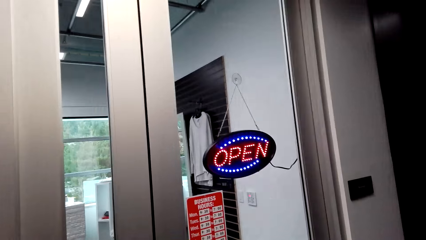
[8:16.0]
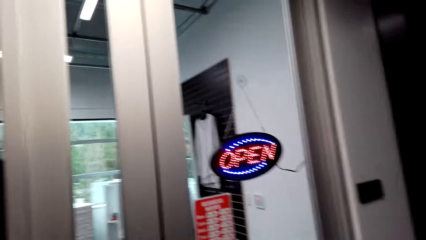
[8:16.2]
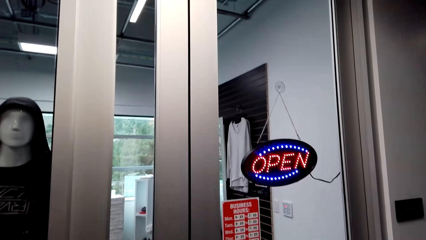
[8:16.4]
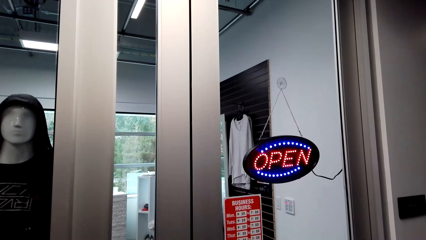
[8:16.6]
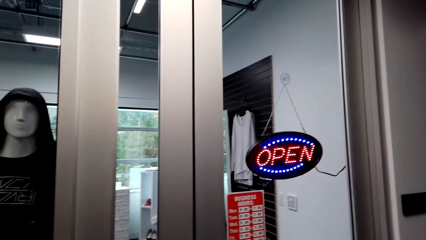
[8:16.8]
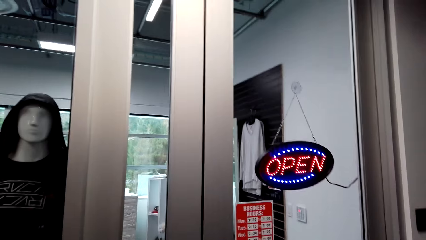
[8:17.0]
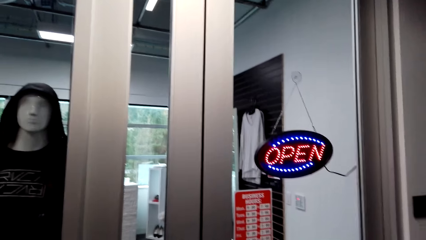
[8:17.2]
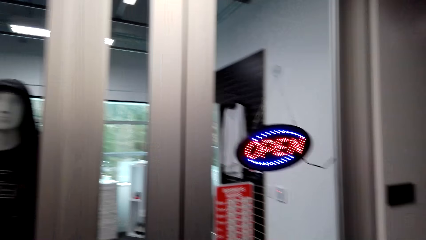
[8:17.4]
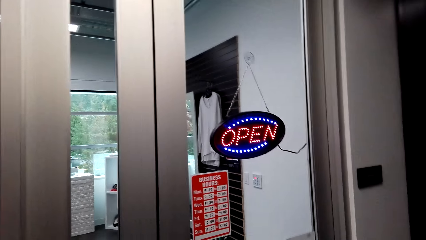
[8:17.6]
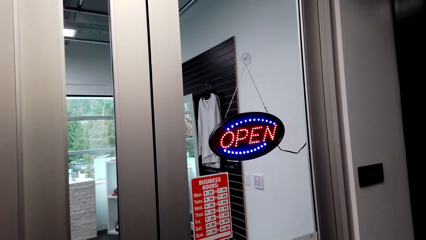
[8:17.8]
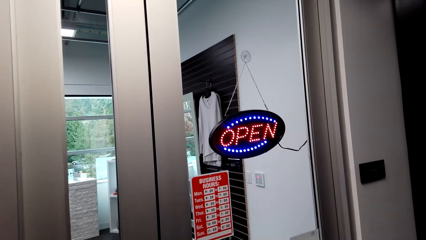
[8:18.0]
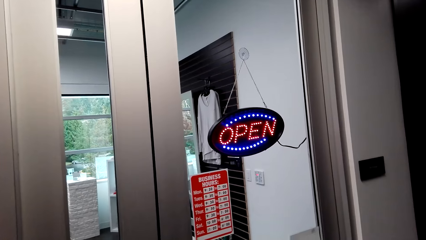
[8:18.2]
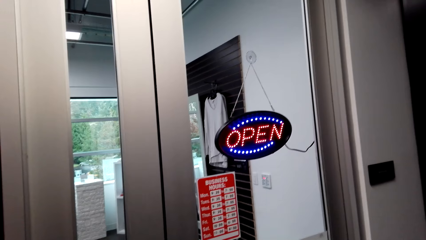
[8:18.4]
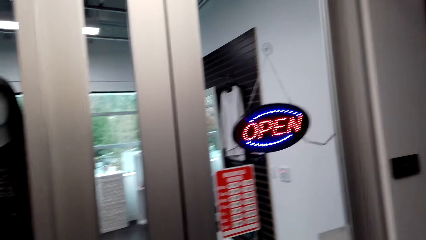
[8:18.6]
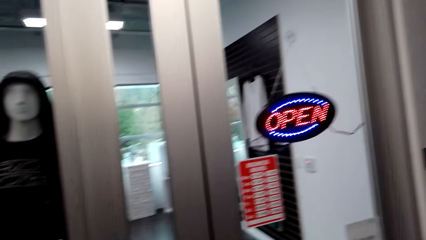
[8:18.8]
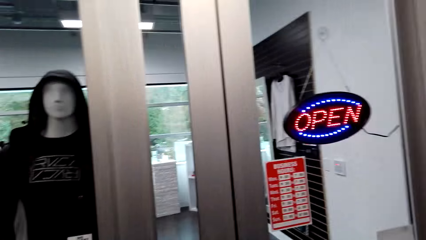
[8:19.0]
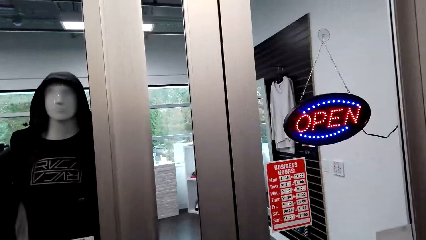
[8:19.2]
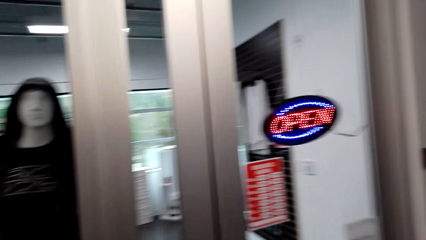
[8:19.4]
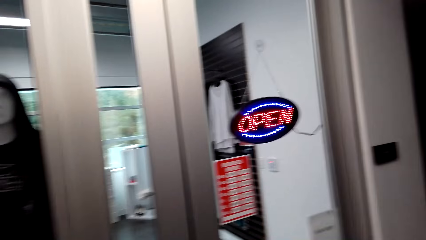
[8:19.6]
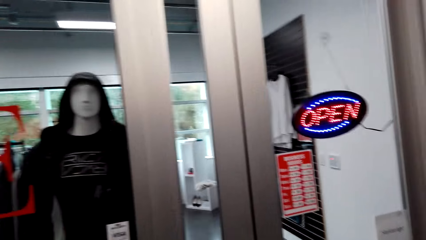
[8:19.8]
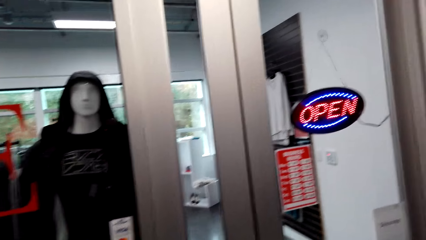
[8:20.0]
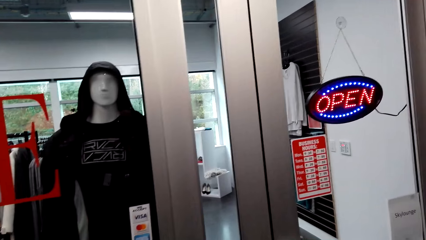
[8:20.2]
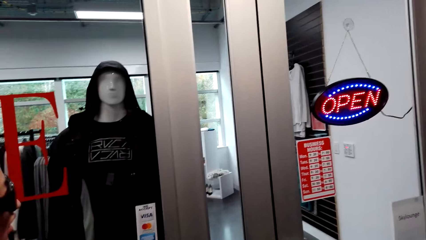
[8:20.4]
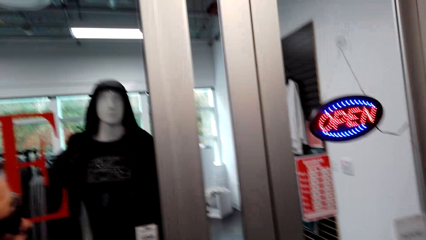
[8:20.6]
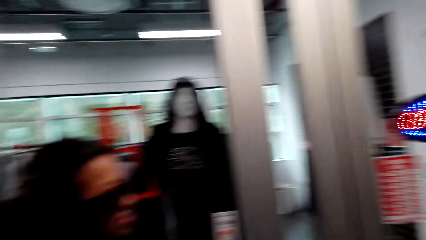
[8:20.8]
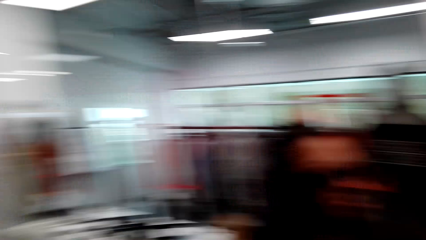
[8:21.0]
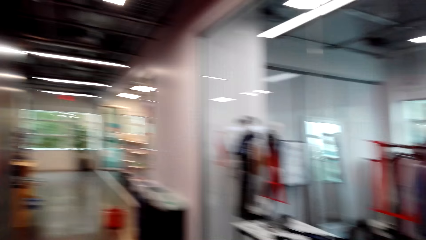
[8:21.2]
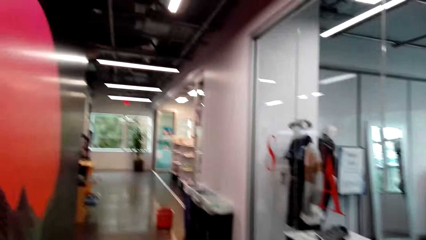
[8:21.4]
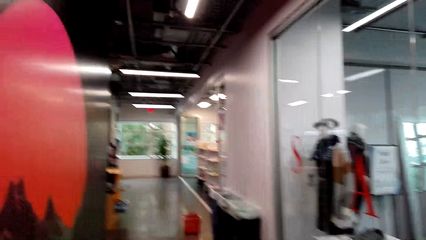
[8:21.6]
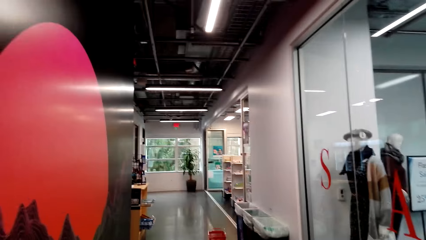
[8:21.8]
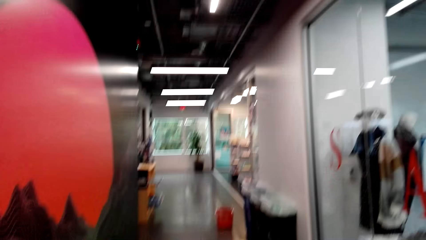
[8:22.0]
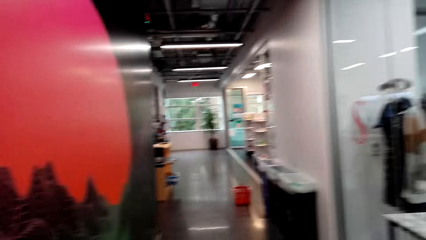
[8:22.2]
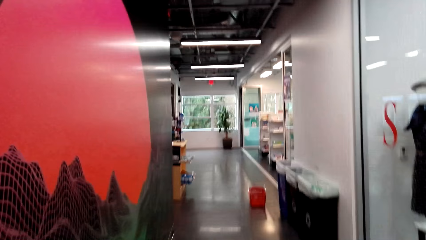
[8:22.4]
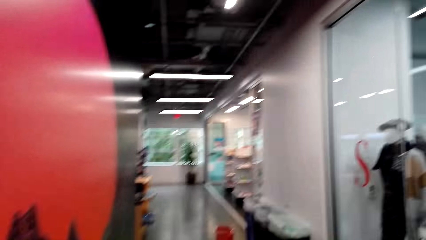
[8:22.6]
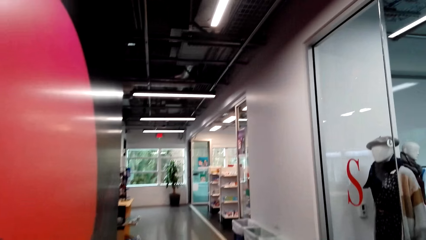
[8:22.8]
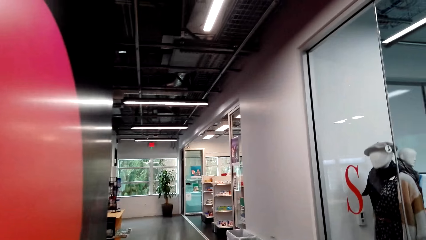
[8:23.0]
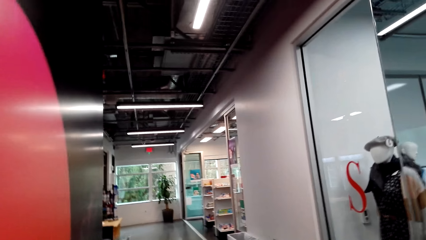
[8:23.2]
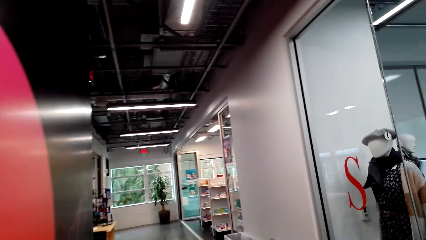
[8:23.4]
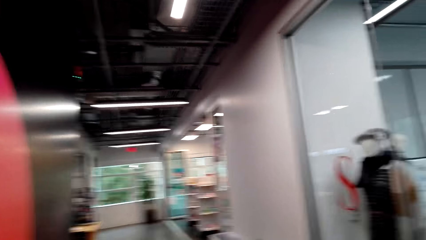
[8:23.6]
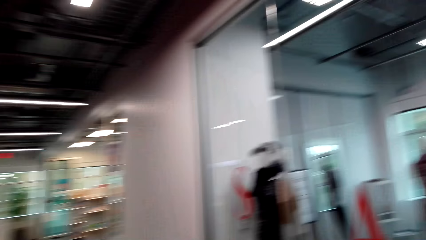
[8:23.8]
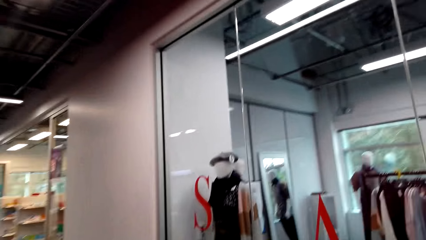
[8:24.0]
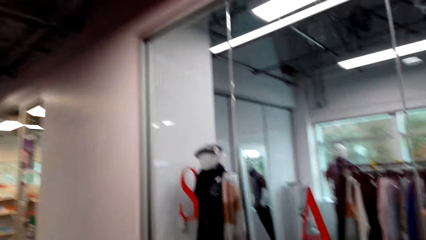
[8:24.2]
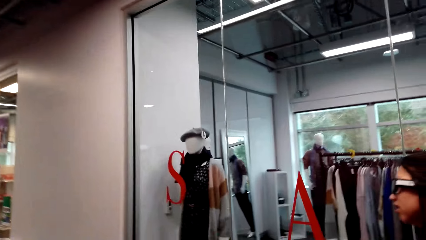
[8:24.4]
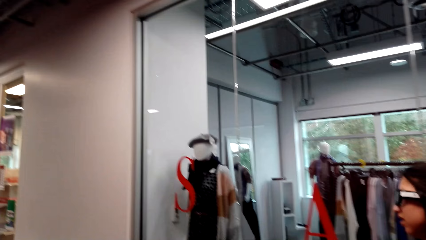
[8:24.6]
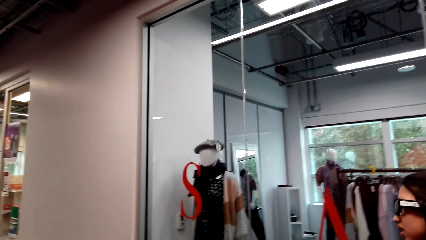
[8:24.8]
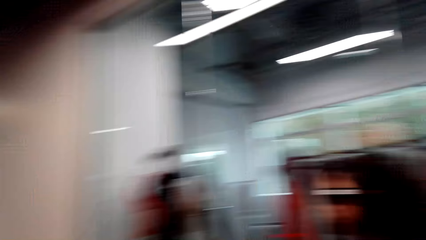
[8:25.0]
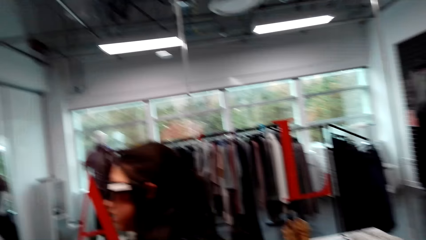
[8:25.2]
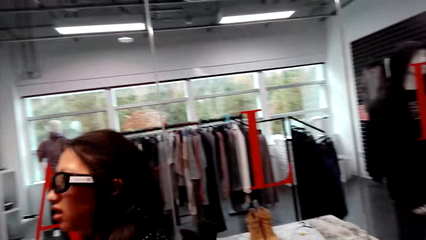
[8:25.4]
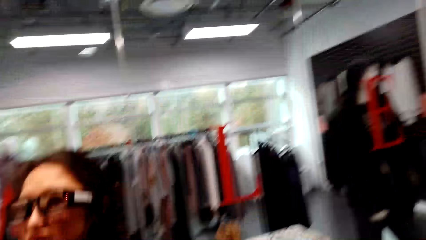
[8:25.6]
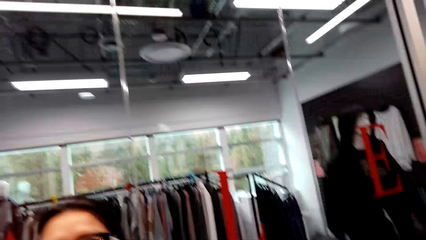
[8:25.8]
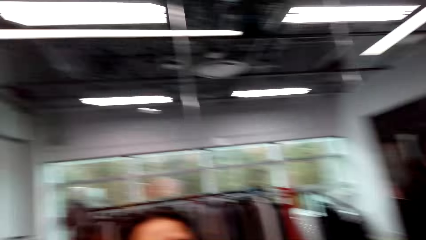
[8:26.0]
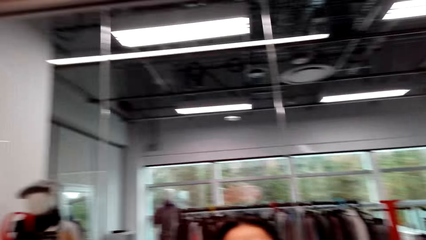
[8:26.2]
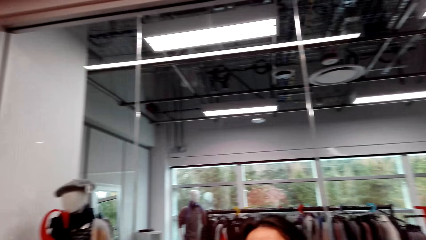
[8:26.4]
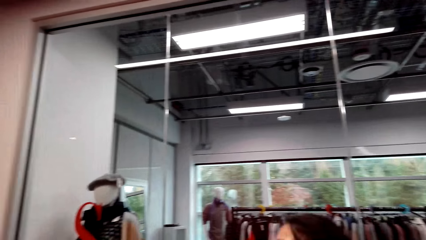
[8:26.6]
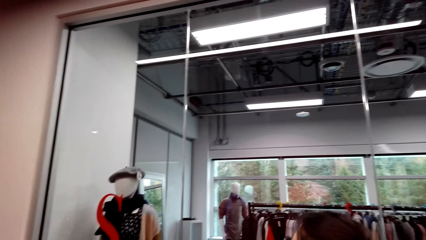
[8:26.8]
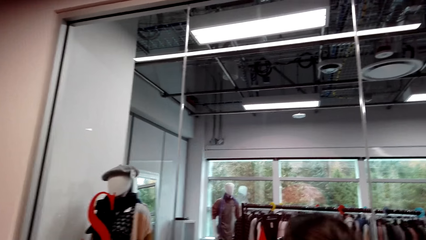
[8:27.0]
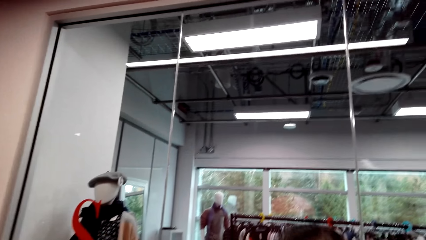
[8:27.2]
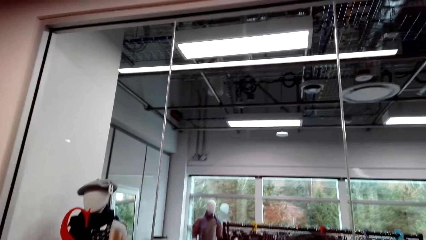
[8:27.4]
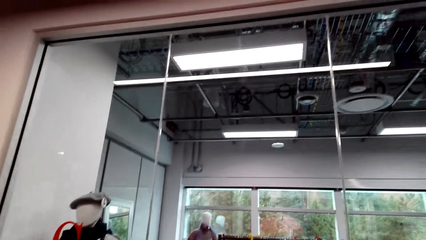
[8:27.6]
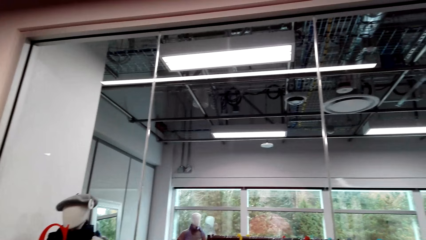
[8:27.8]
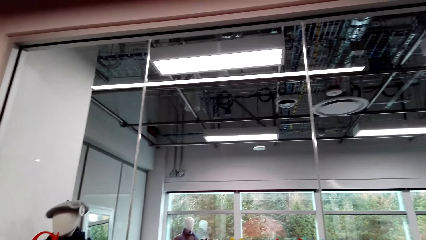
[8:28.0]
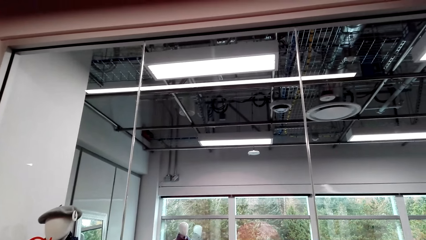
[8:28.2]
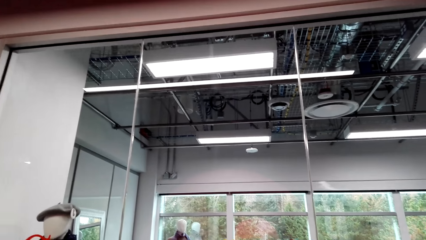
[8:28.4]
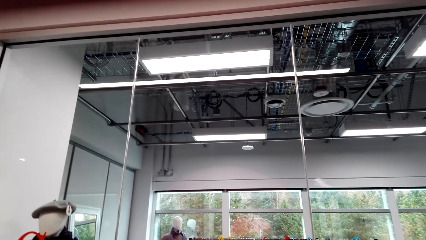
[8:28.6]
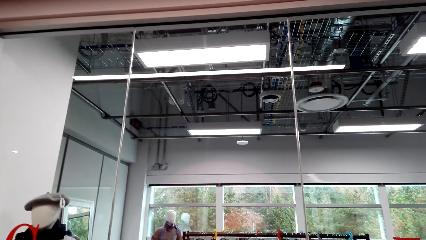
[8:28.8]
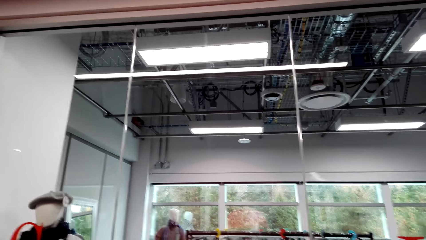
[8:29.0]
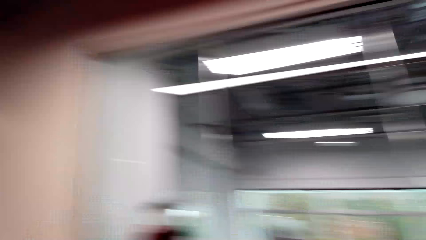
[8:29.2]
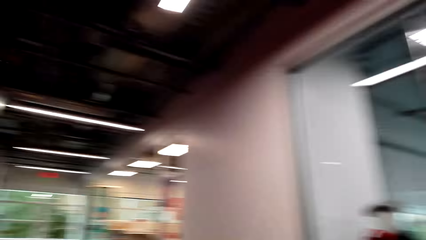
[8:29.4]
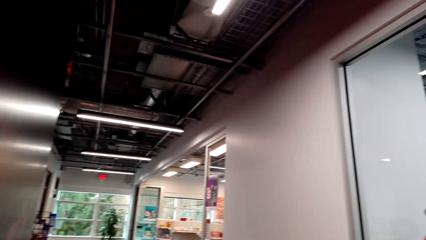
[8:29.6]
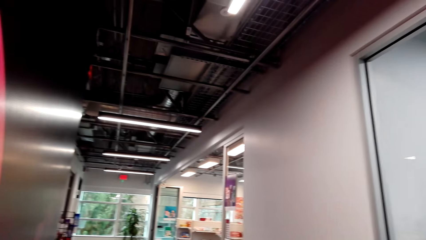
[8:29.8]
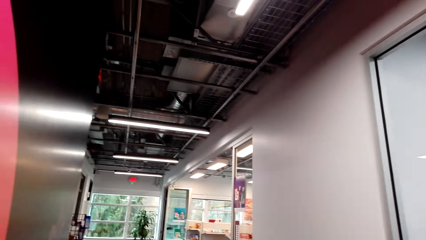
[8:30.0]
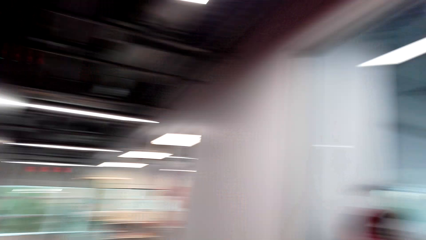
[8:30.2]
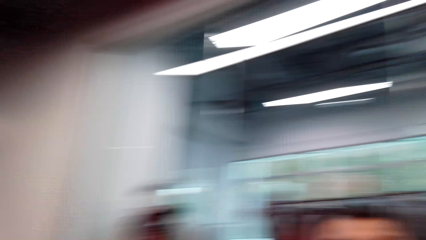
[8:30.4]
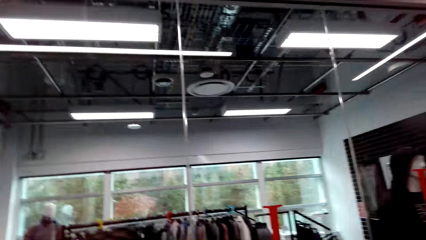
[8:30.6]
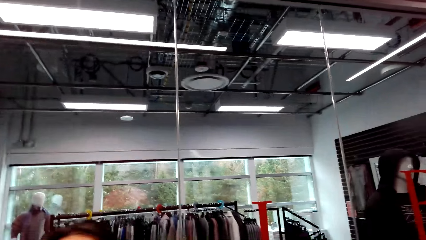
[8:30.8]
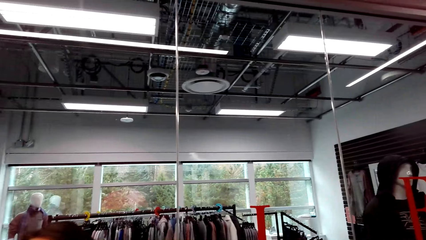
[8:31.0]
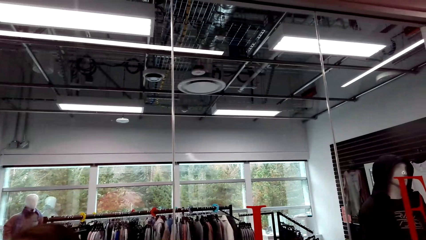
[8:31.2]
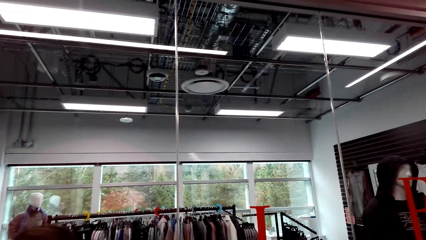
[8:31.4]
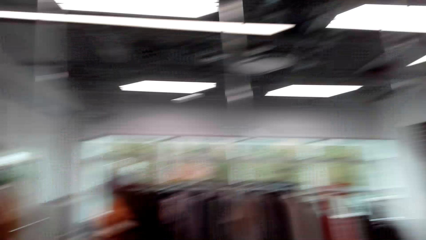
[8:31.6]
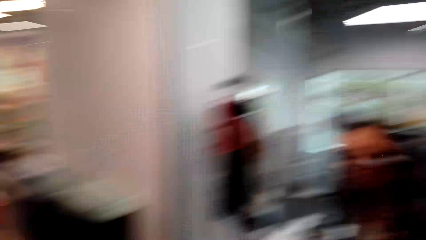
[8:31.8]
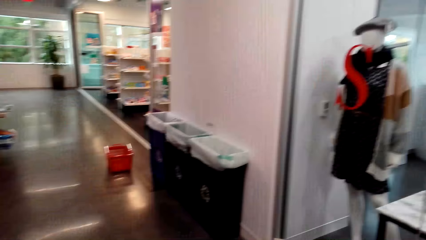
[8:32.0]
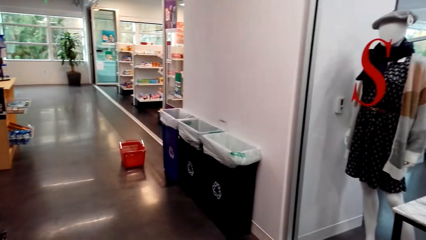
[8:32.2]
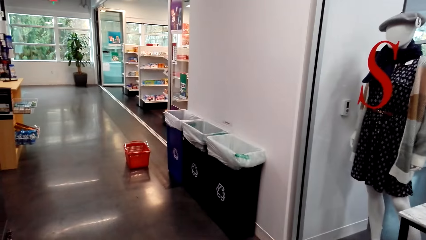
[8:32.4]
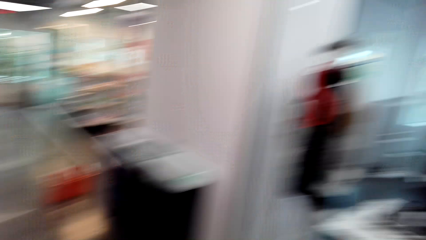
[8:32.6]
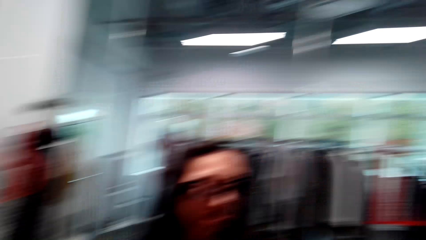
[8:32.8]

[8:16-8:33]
The camera wearer stares at the door. They stand. They walk in the shop. They speak to a woman. They stare at the shop. They look around. They exhale heavily. They speak to the woman.
